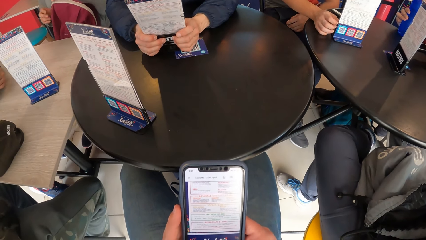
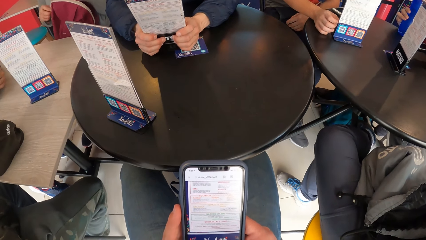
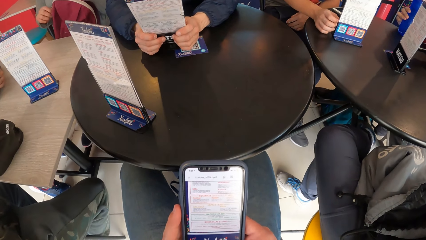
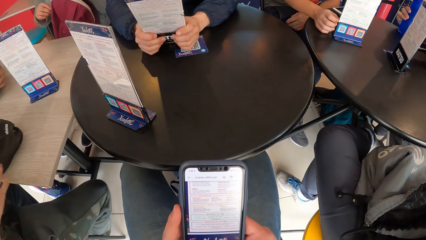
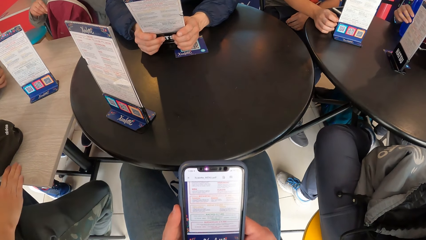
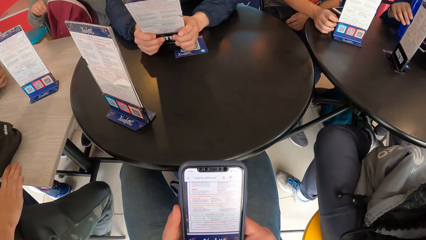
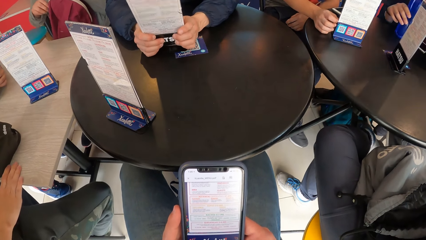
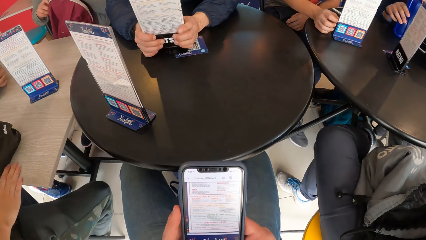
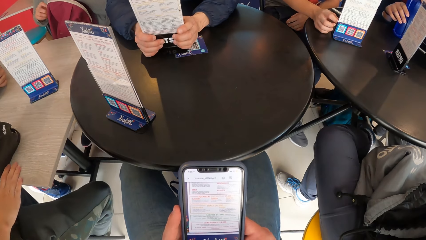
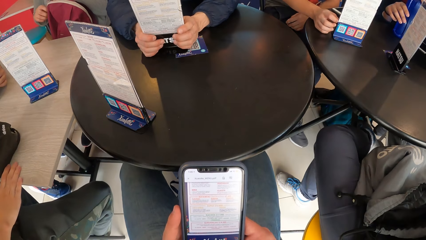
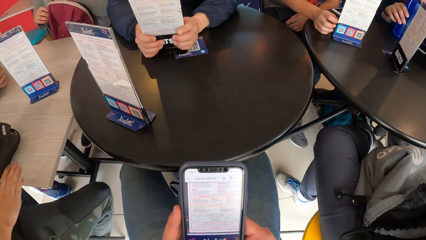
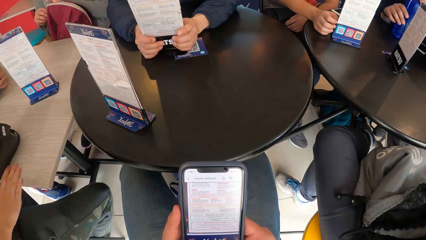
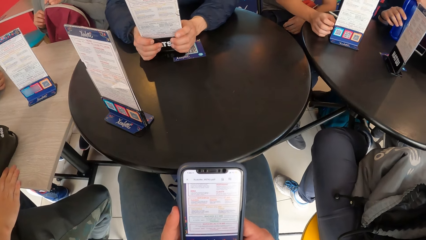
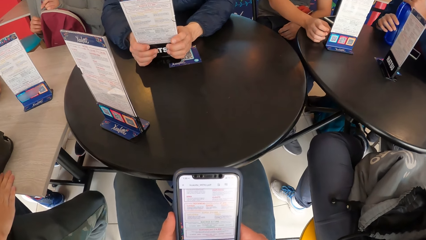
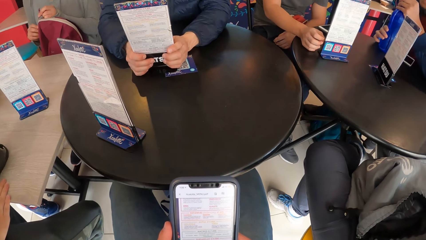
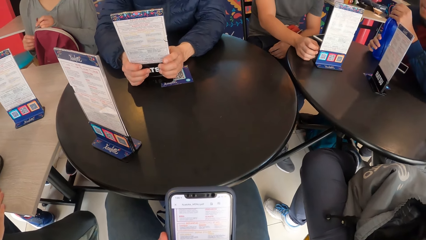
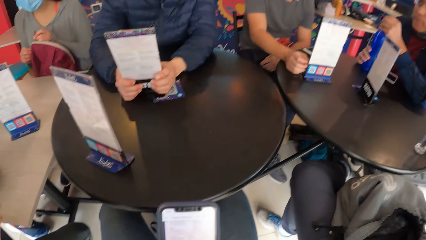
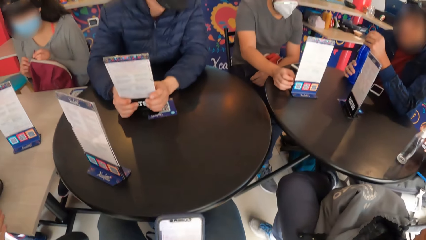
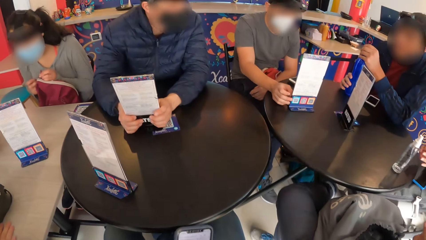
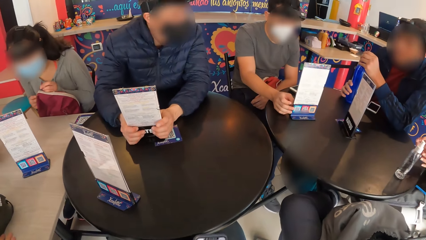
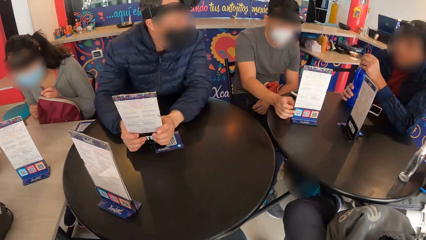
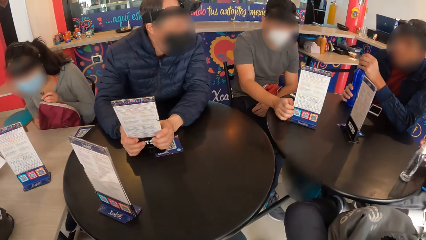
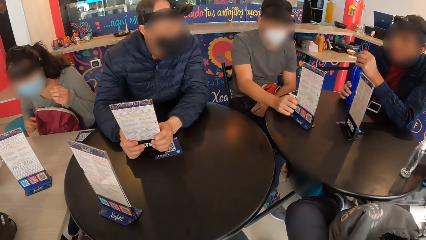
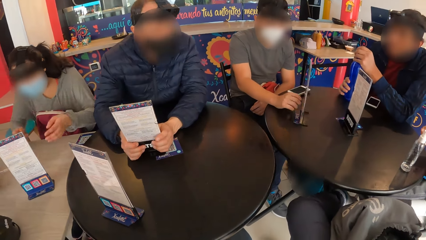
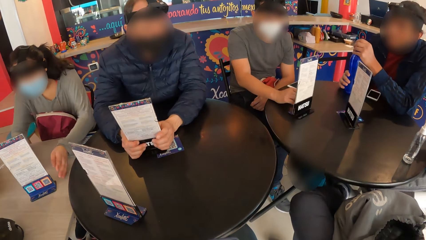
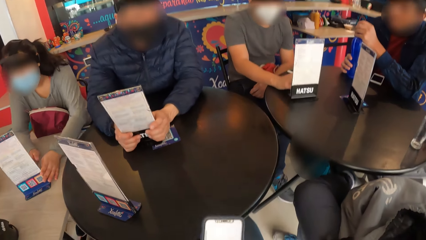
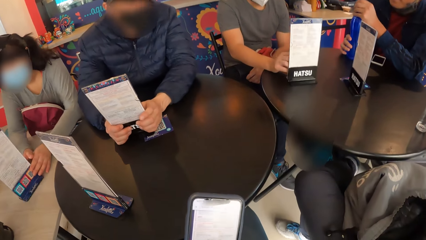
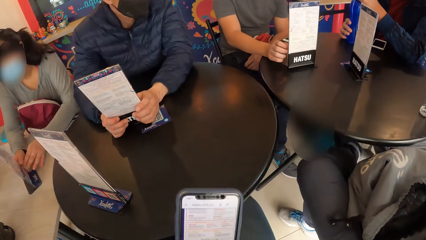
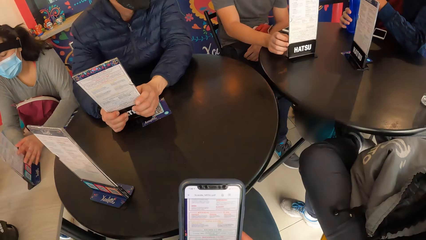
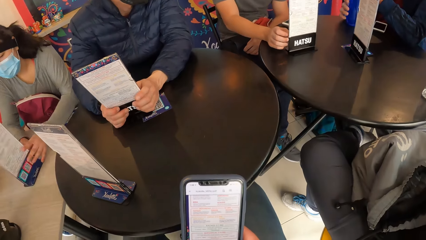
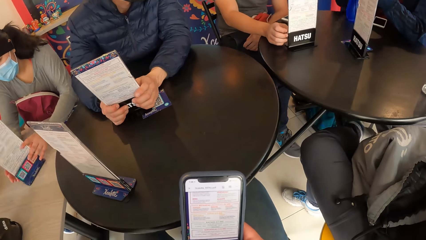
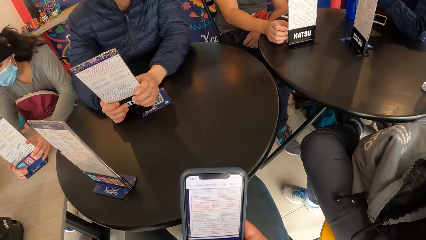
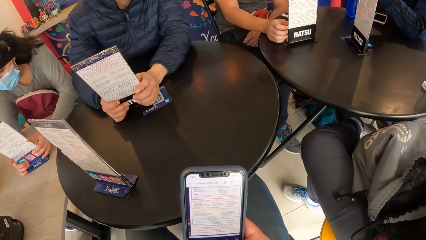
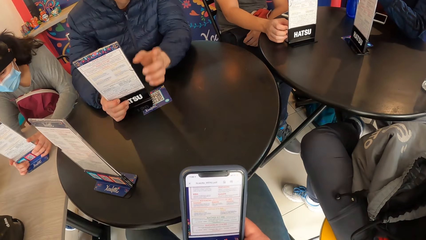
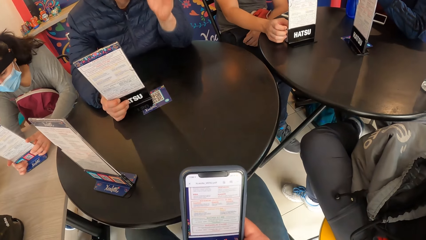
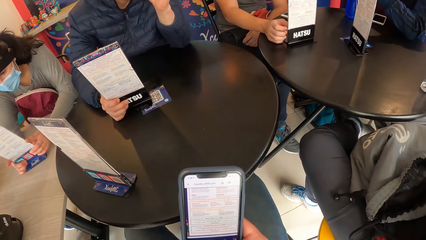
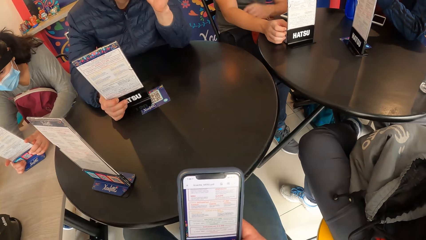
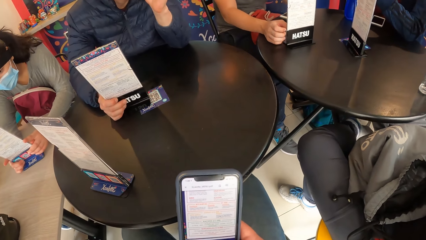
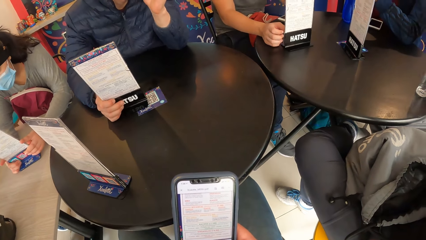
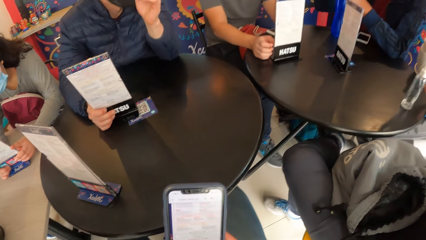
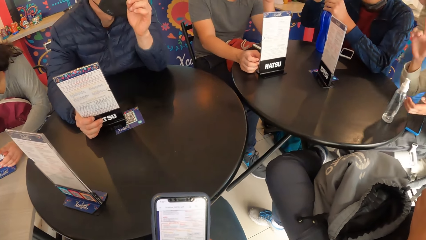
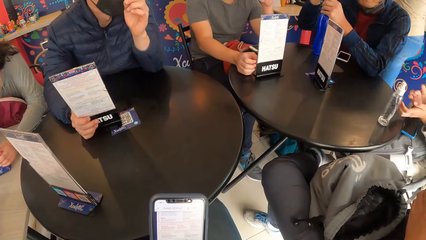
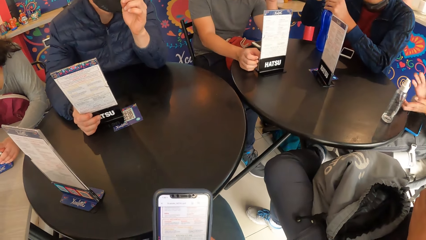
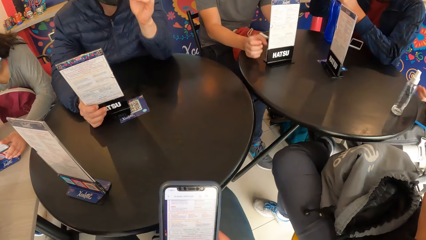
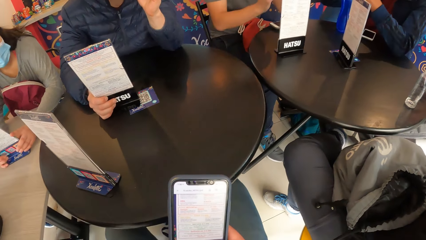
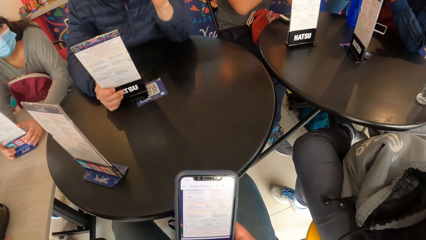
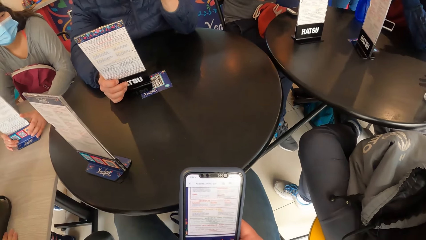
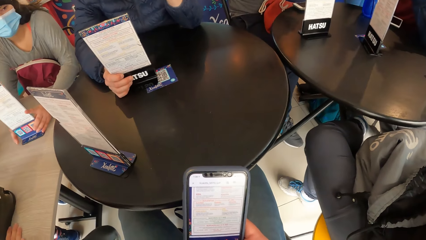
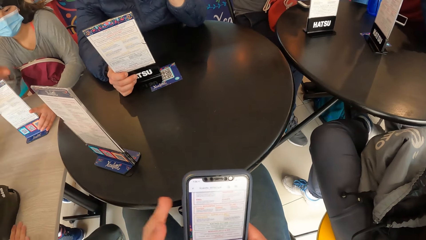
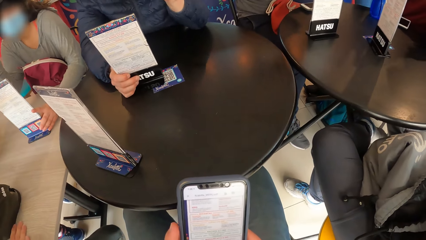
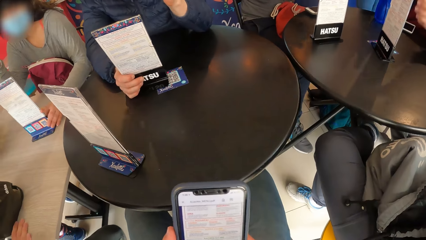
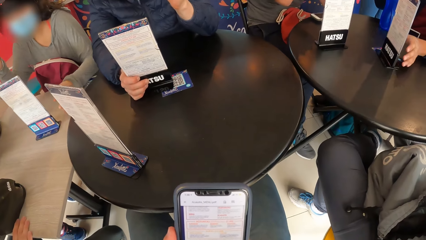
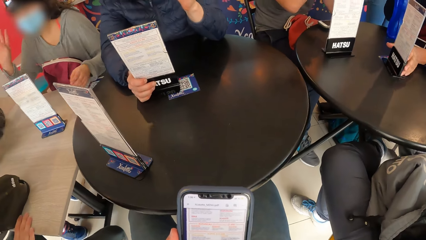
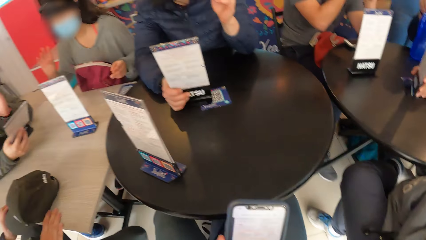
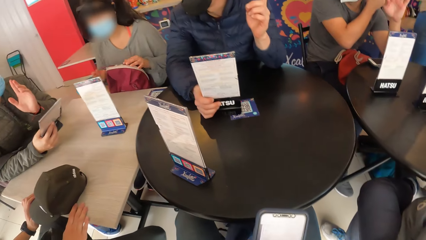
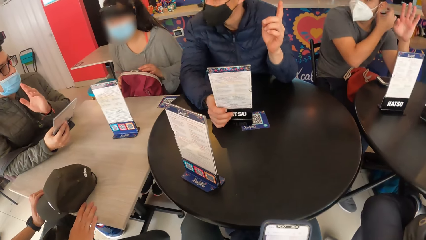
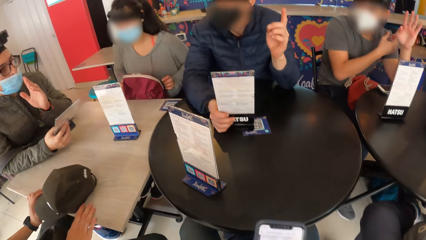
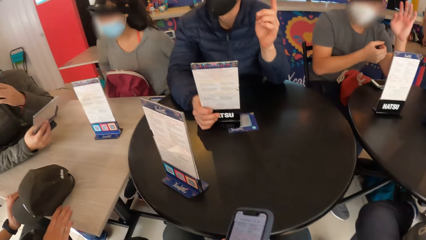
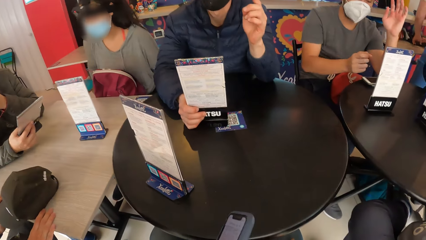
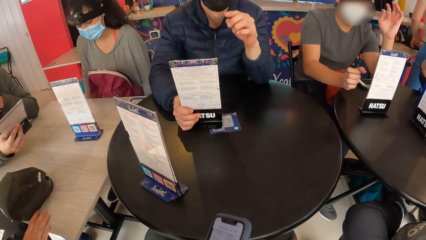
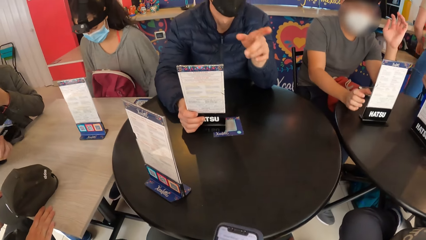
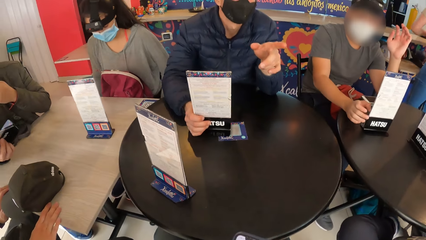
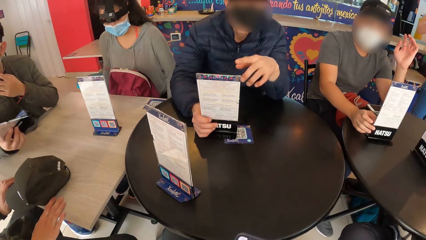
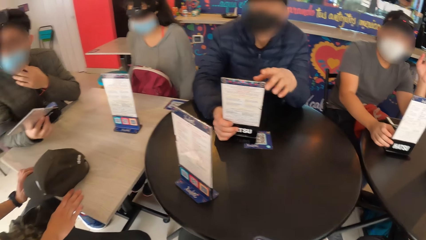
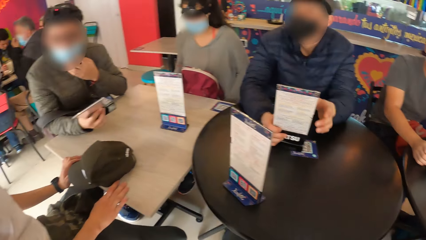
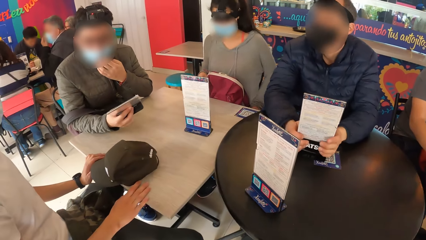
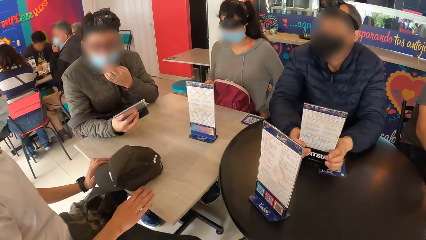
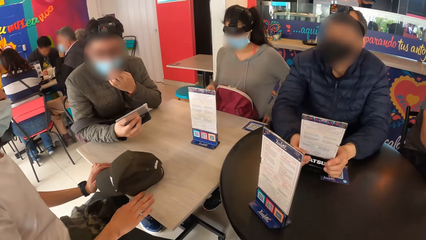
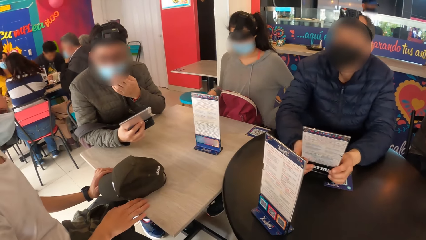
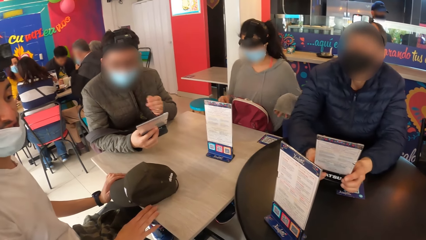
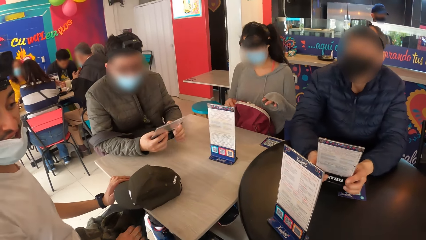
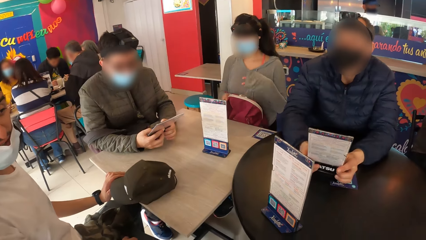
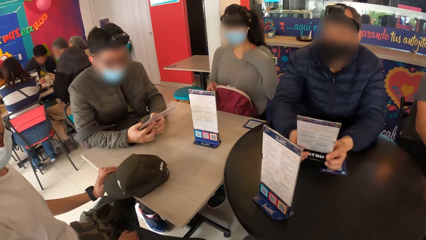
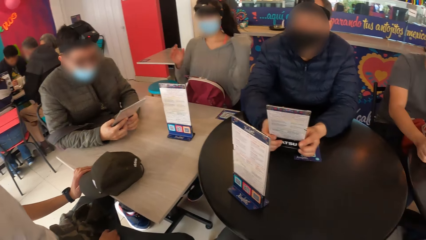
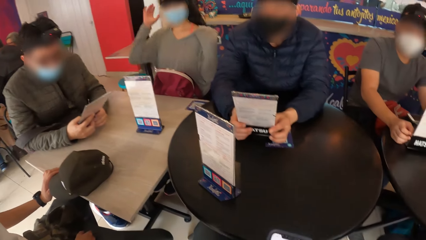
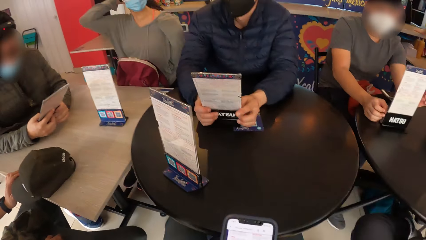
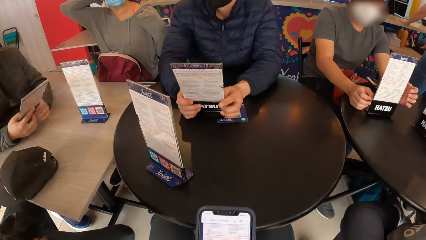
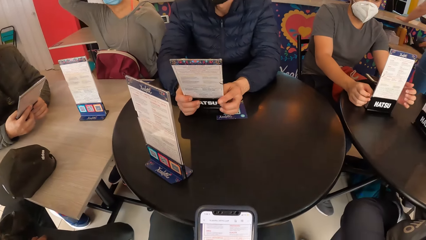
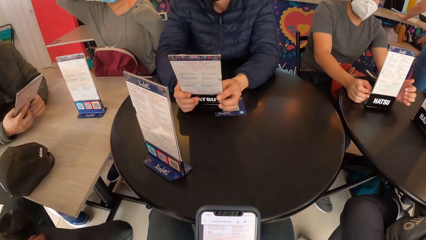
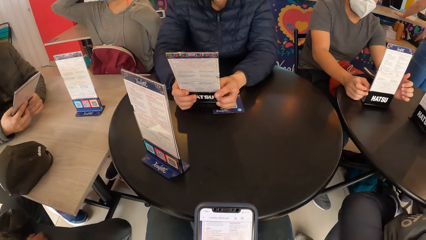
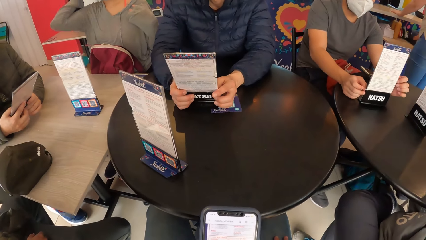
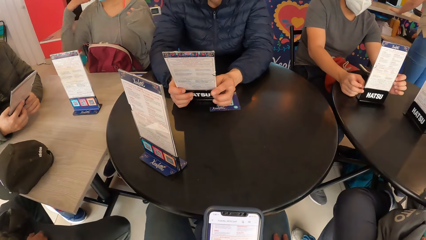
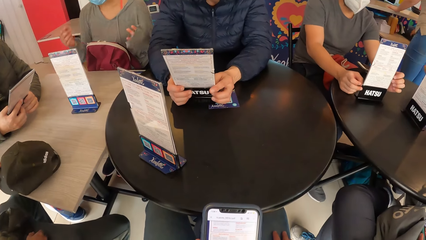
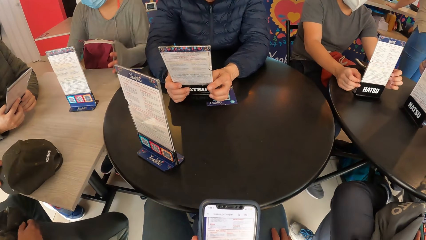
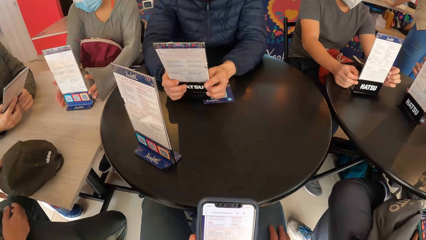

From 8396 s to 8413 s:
A man rotates a menu card on a table with his right hand. A woman holds the menu card on the table with both hands. Another man interacts with the first man. The camera wearer holds the phone in his left hand with both hands. A third man rotates the menu card on the table with his left hand. The woman zips a backpack on her legs with both hands. The second man holds the menu card in his right hand on the table with both hands. A fourth man adjusts a facemask on his face with his left hand. The woman adjusts her hair with her right hand.
